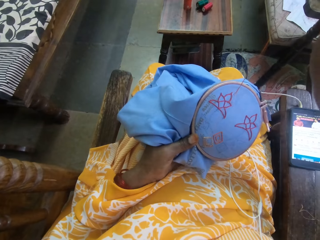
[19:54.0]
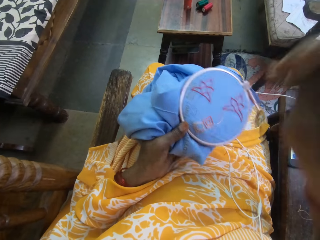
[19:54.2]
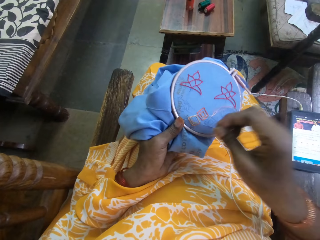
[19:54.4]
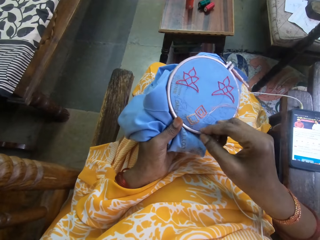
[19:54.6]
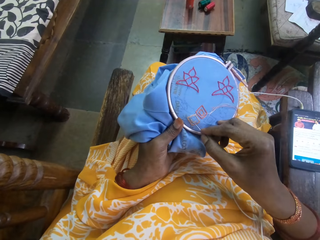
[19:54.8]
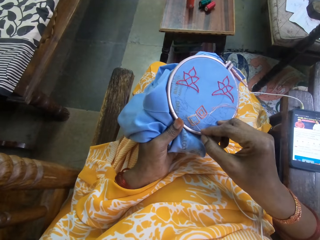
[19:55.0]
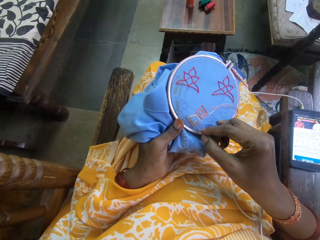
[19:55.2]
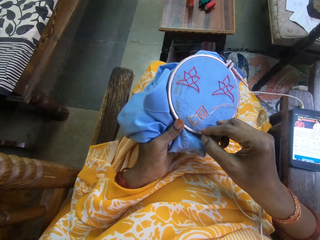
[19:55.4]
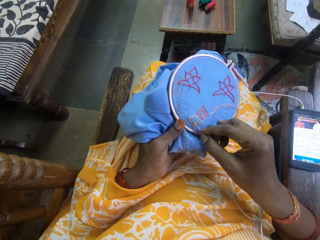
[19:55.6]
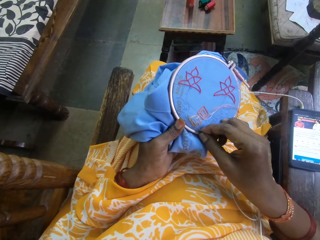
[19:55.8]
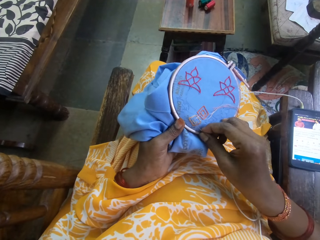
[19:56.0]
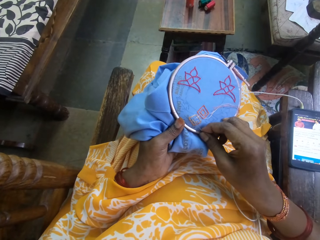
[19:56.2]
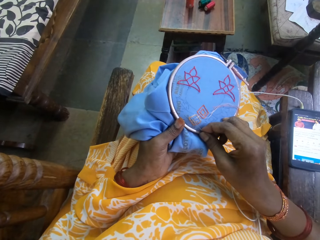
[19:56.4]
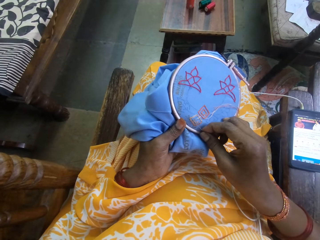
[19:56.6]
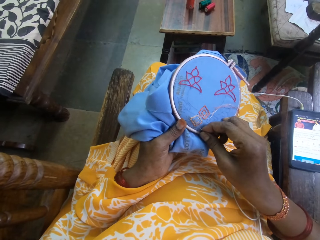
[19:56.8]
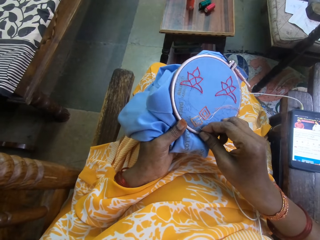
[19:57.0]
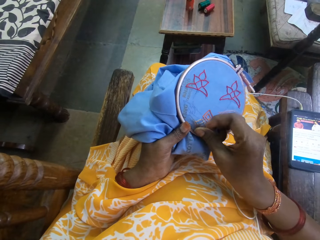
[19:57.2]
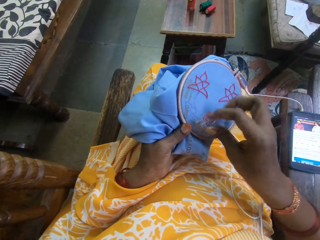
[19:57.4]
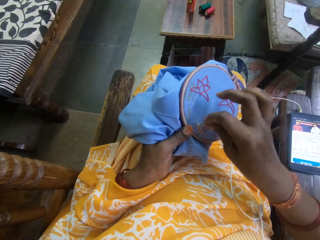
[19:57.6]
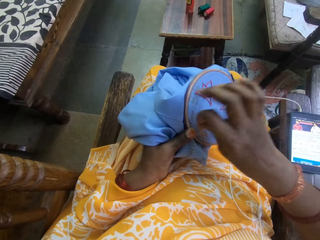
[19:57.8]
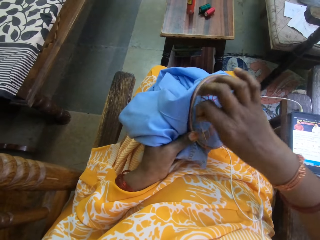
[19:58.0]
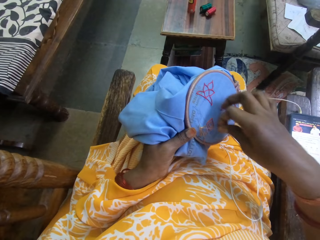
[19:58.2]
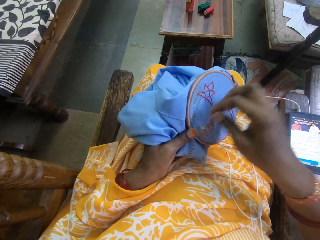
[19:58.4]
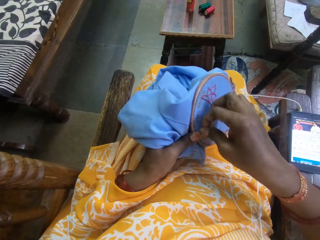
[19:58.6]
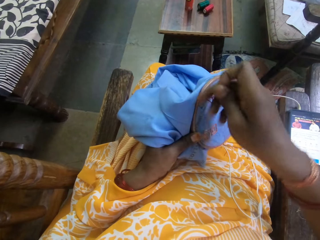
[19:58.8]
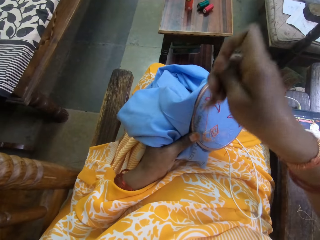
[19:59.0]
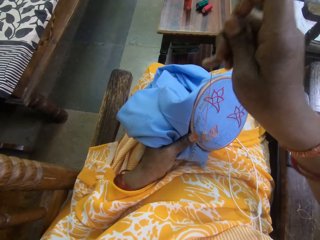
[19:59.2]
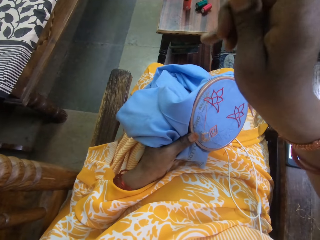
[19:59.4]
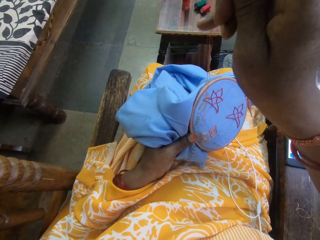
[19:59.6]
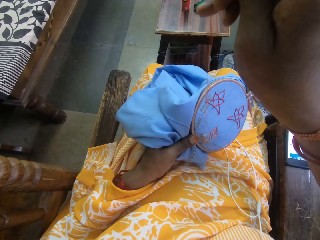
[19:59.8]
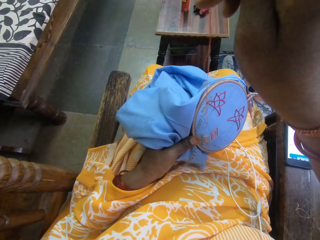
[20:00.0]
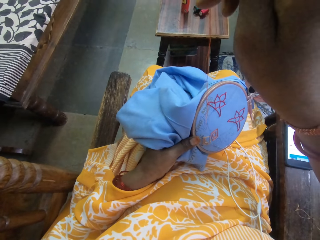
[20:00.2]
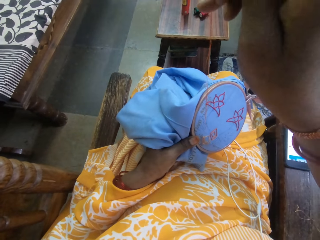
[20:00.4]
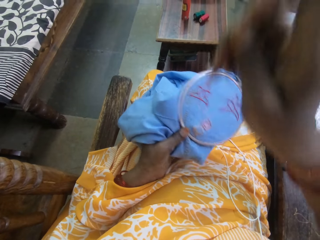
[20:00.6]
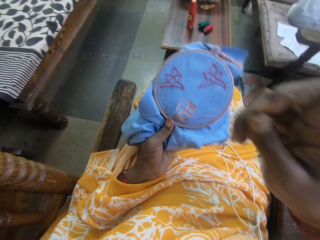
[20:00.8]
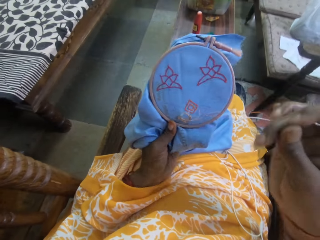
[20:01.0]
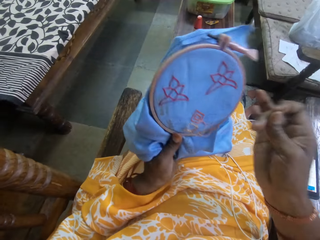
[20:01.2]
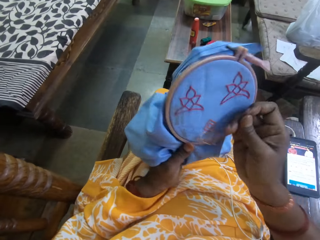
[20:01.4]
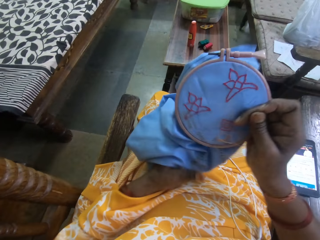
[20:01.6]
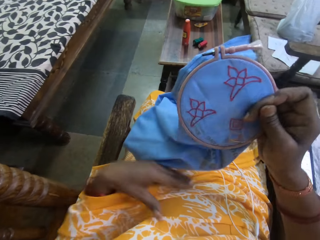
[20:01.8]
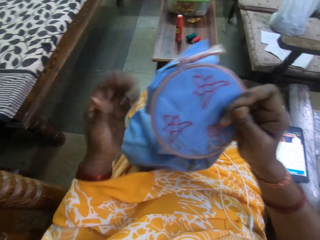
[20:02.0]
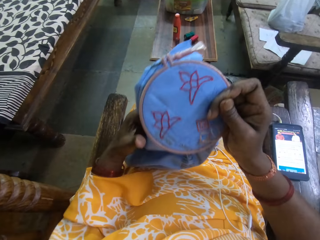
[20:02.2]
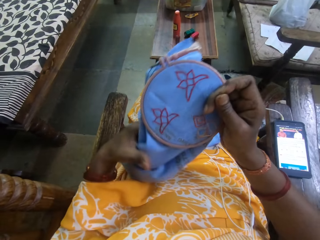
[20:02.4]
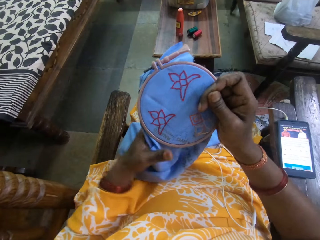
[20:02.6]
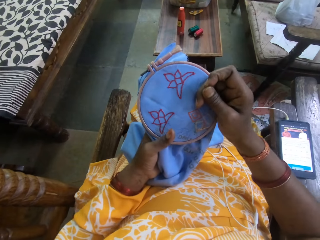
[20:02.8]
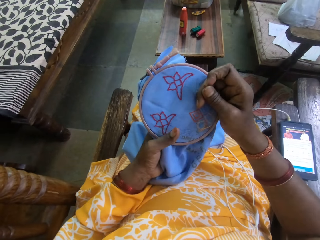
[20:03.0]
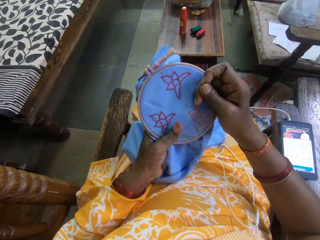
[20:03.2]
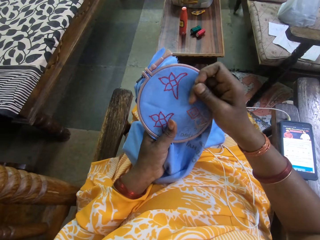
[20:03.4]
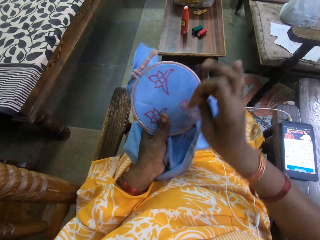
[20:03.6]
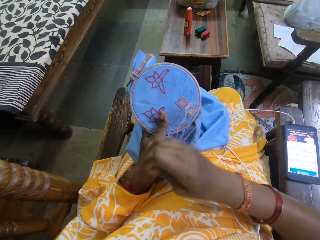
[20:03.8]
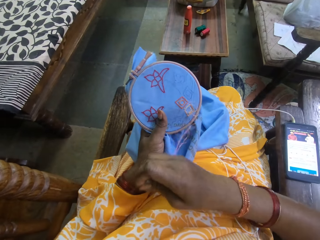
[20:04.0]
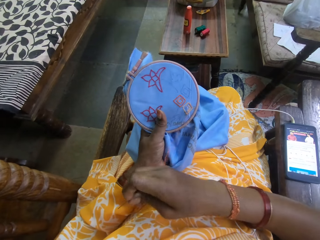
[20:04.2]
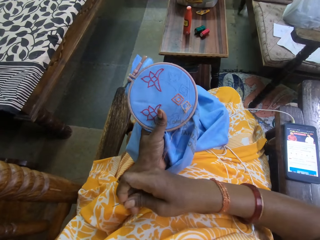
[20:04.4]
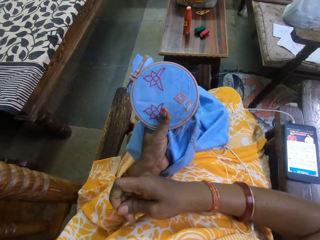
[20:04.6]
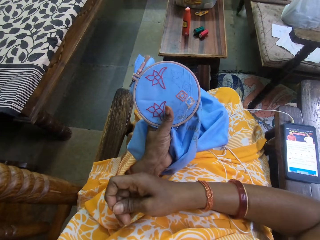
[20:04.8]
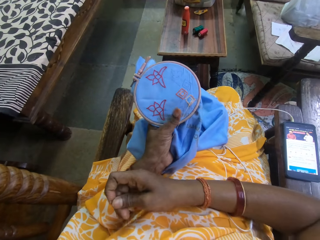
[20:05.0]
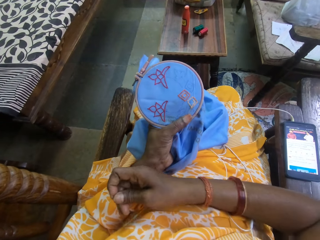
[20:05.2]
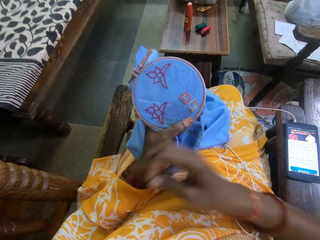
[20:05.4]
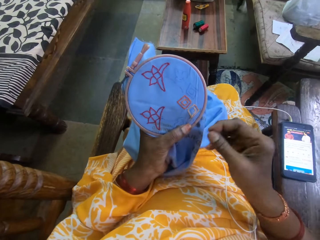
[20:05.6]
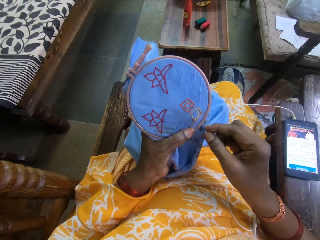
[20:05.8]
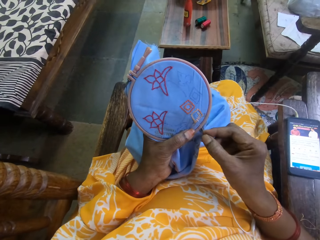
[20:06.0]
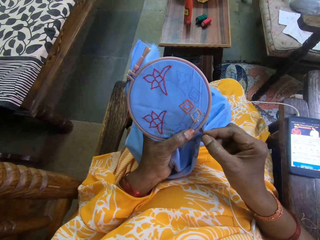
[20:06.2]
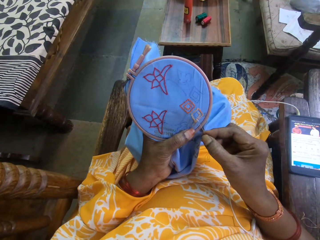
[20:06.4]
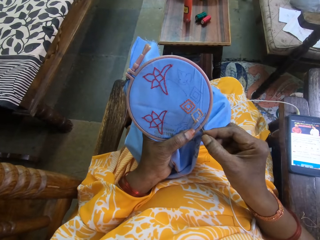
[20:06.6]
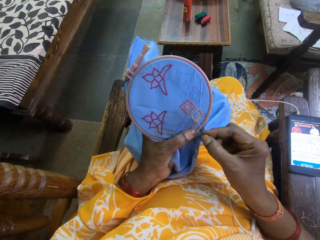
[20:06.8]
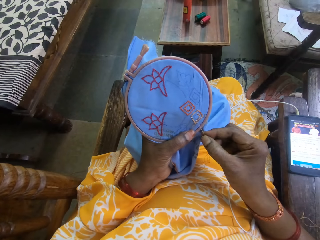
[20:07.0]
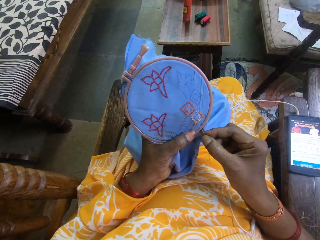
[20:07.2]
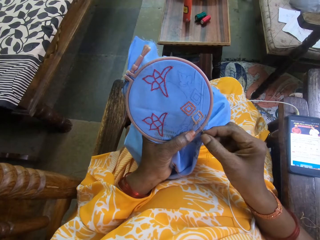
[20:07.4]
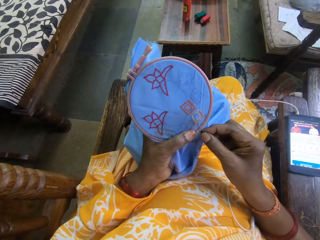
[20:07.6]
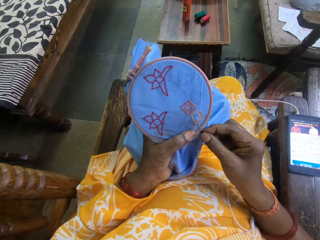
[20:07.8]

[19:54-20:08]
The camera wearer pulls the thread on the cloth. She inserts the needle into the cloth. She moves the thread on the cloth. She pulls the thread on the cloth. She turns the embroidery hoop or cloth with both hands. She pulls the thread on the cloth. She sews embroidery stitches on the fabric with the needle in her right hand.

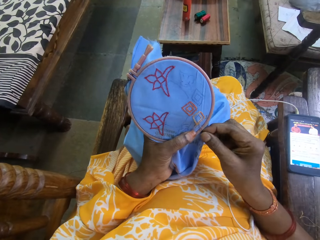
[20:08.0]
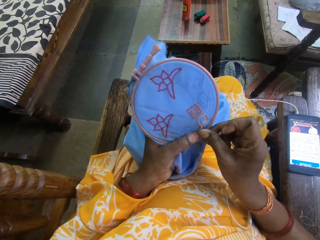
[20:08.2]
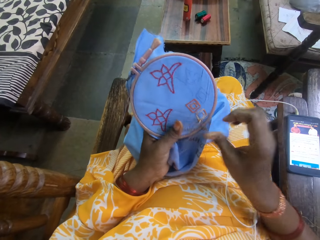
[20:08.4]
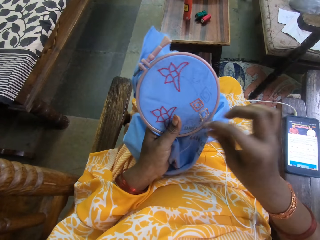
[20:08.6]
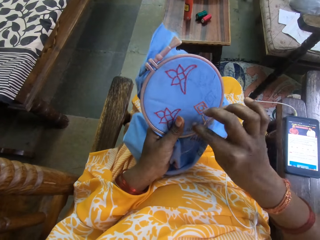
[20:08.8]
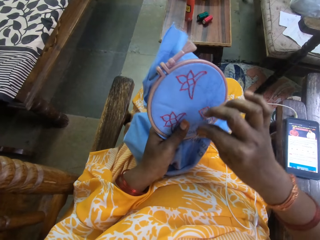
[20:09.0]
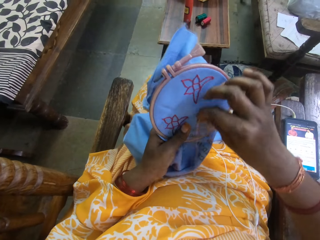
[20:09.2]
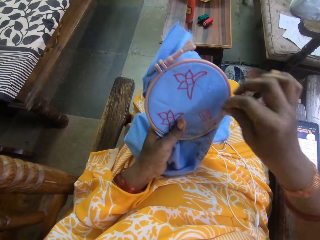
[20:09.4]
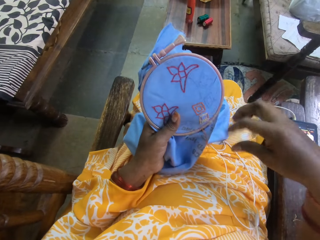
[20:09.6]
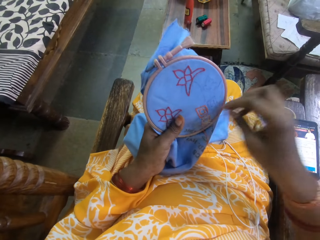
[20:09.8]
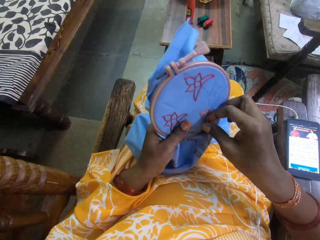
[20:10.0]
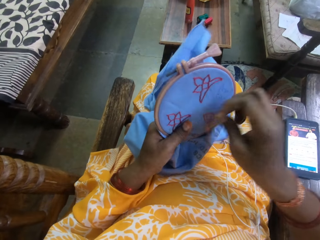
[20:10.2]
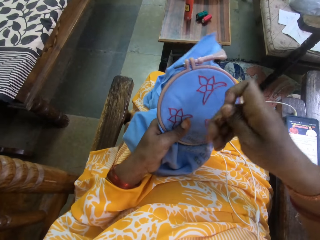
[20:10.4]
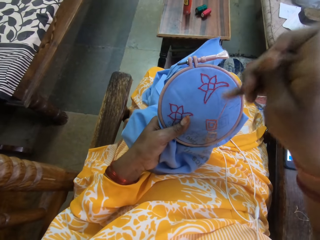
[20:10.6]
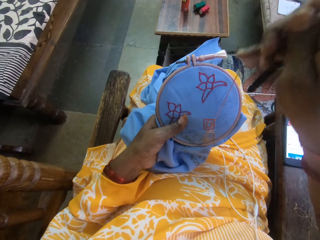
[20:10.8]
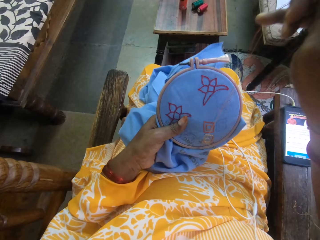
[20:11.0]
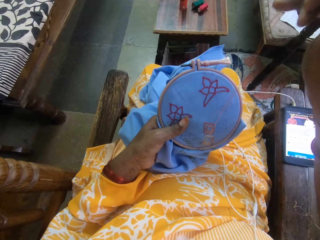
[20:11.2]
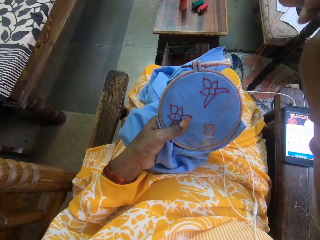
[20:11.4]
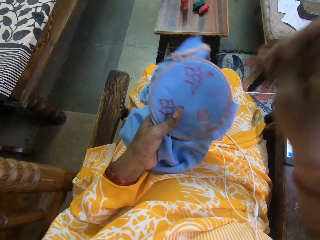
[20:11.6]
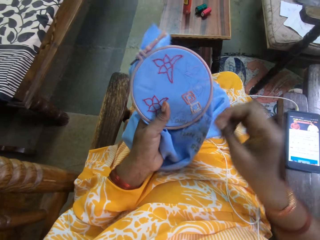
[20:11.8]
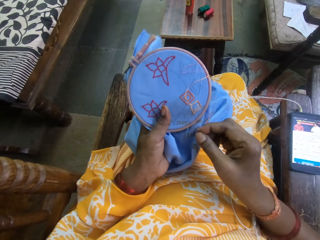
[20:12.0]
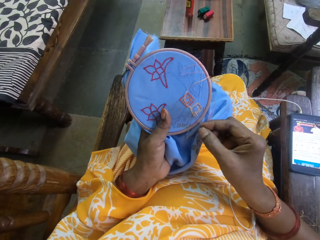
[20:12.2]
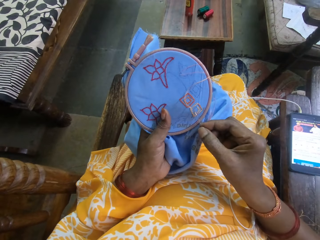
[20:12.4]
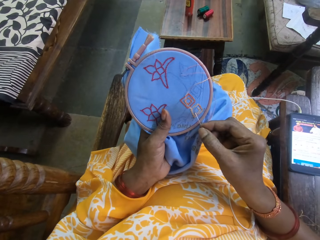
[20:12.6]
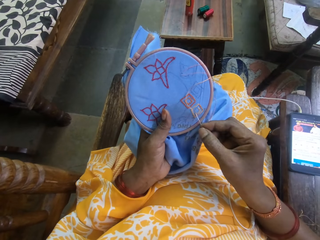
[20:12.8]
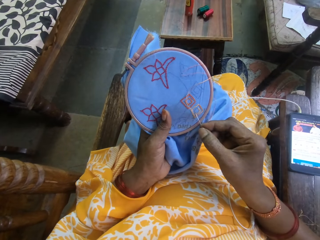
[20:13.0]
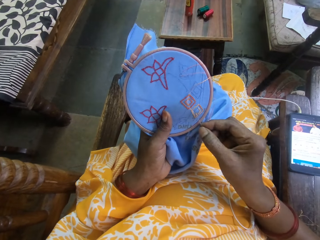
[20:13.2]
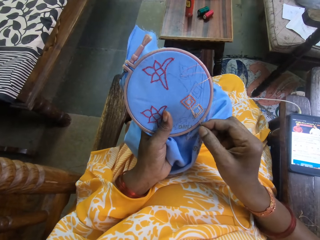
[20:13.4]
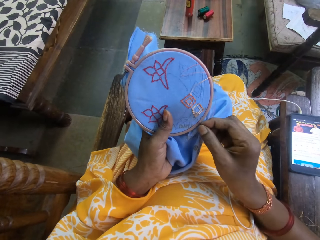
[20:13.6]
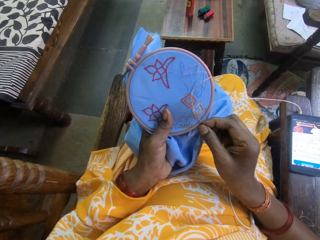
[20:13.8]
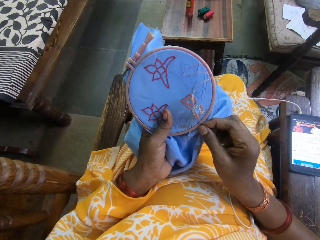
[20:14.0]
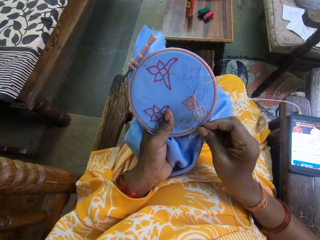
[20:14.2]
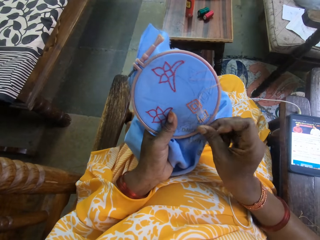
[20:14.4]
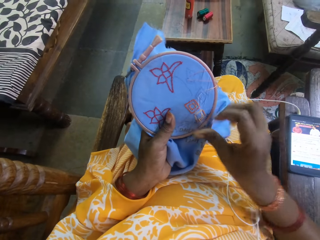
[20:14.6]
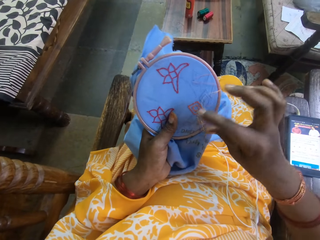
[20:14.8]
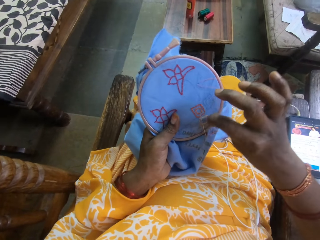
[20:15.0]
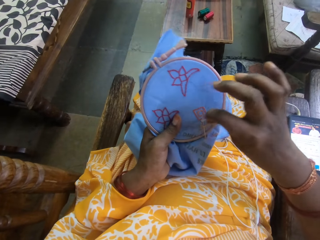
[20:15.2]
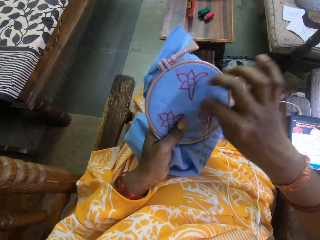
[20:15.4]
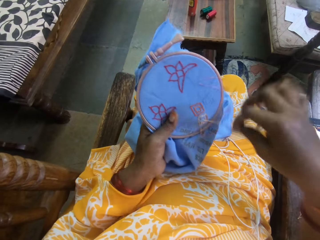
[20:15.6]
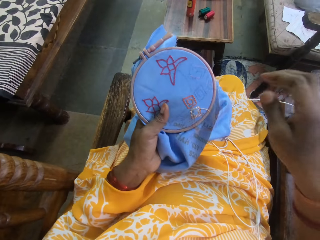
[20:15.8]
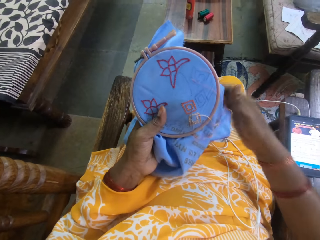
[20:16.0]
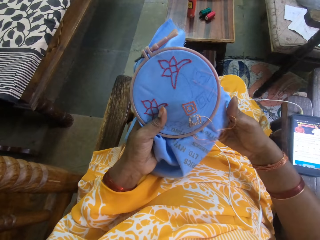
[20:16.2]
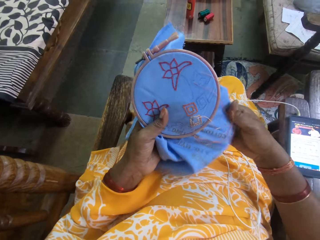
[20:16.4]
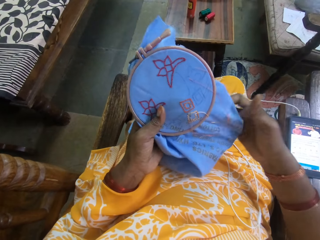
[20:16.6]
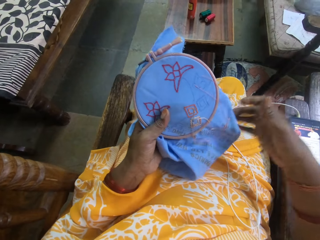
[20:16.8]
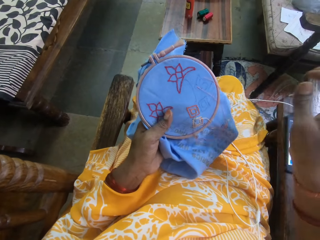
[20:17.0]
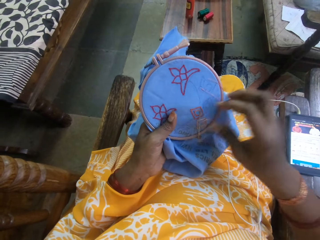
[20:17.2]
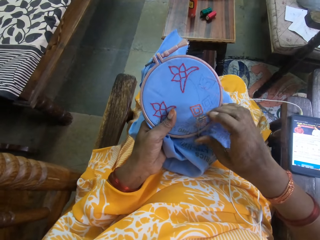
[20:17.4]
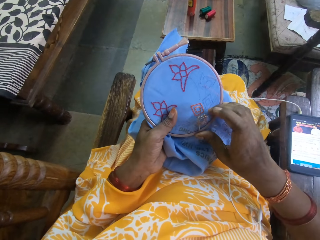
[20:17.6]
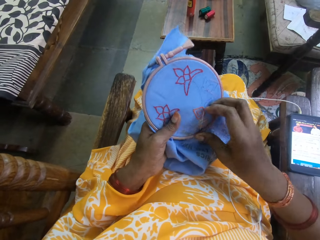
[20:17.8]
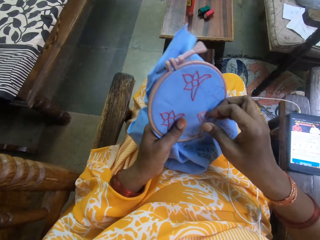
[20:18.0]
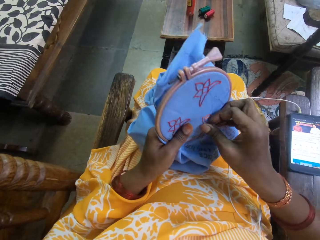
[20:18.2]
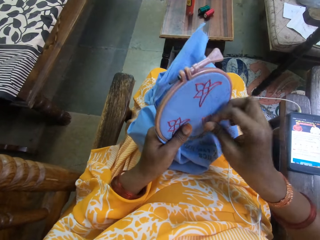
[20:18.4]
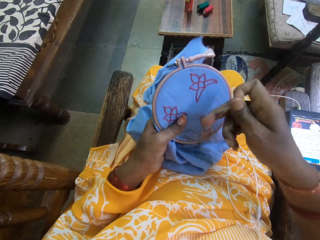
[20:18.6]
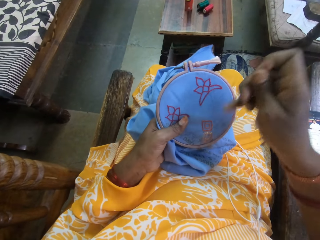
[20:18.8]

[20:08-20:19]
The camera wearer inserts the needle into the cloth. They move the thread on the cloth. They pull the thread on the cloth. They insert the needle into the cloth. They move the thread on the cloth. They touch the cloth.
